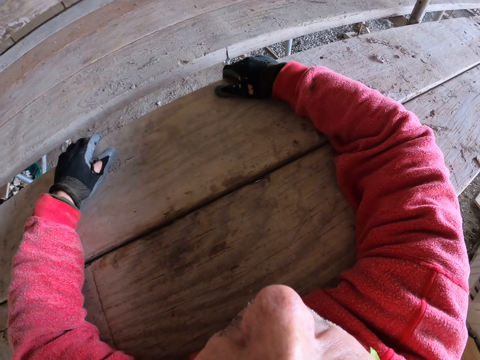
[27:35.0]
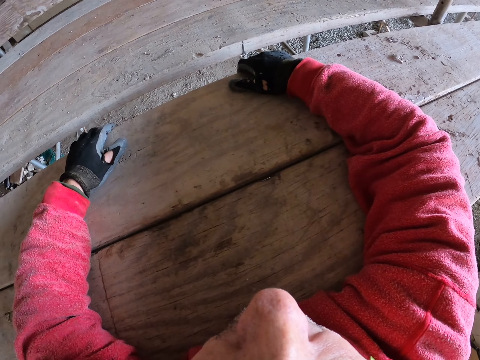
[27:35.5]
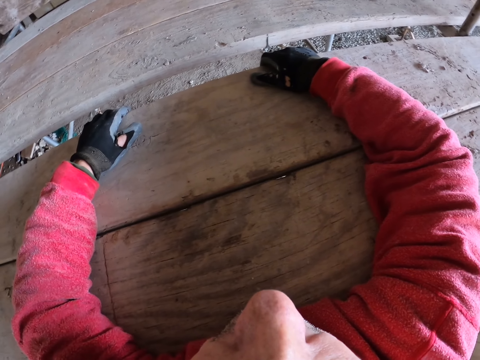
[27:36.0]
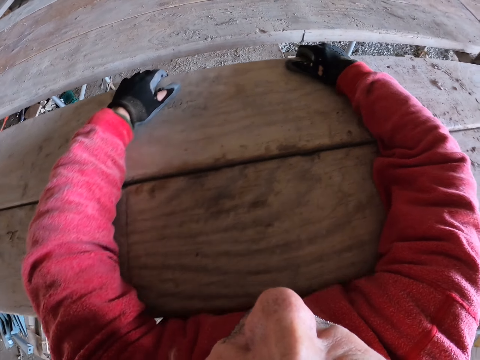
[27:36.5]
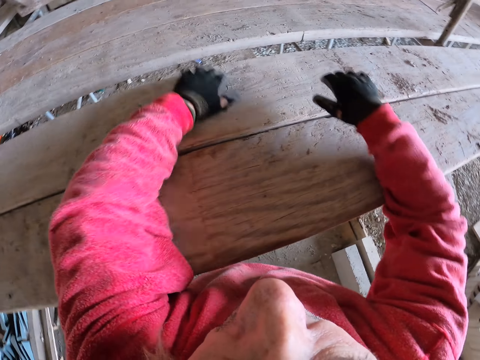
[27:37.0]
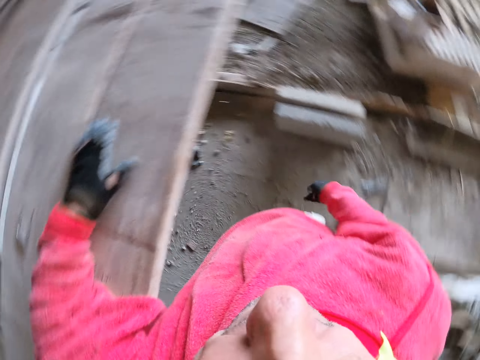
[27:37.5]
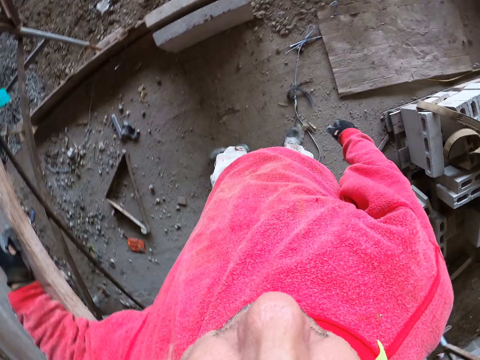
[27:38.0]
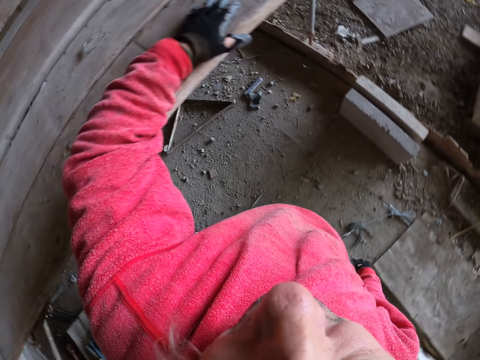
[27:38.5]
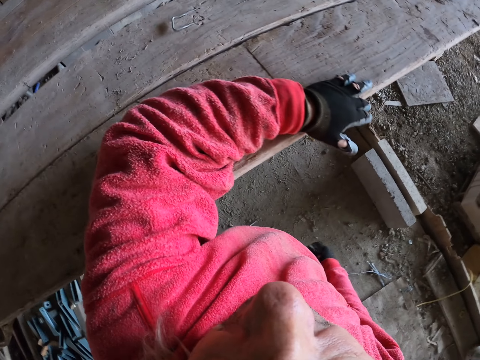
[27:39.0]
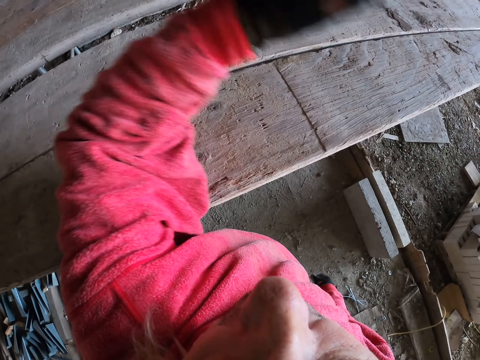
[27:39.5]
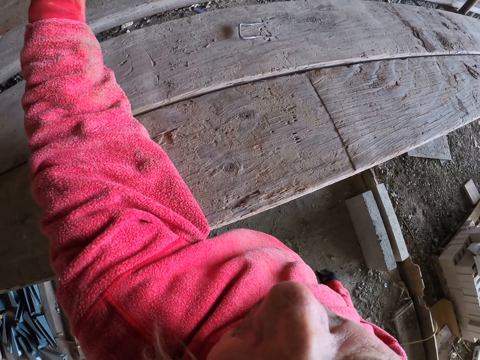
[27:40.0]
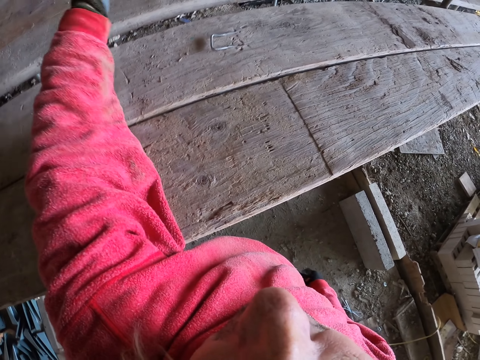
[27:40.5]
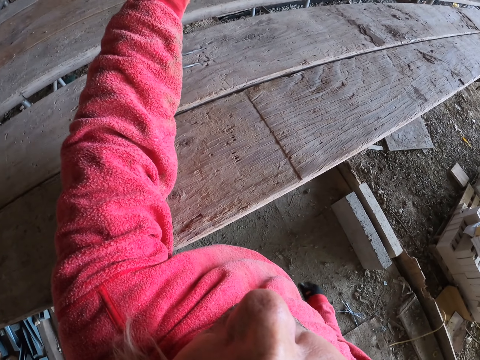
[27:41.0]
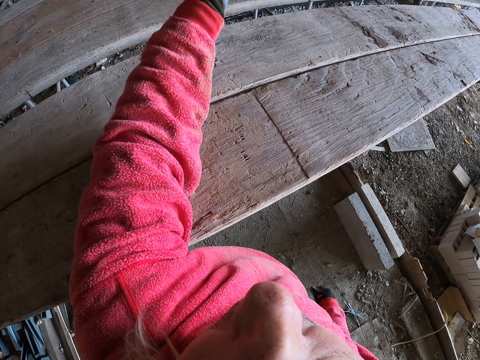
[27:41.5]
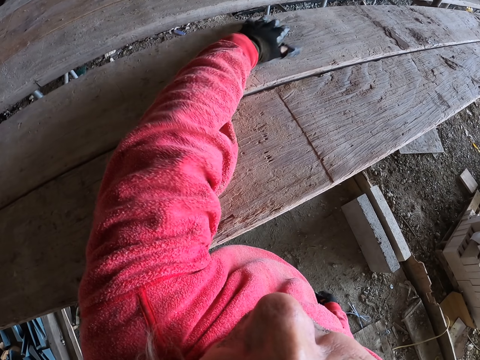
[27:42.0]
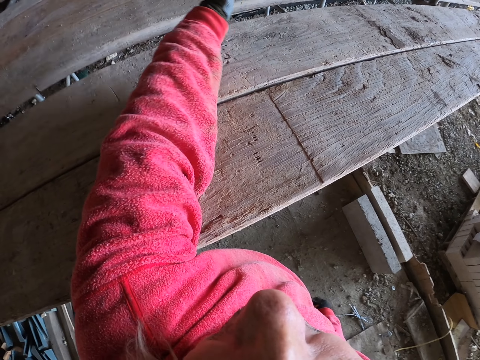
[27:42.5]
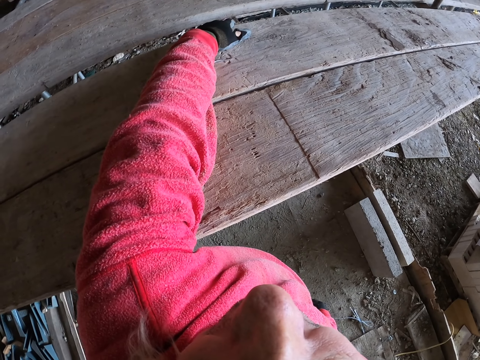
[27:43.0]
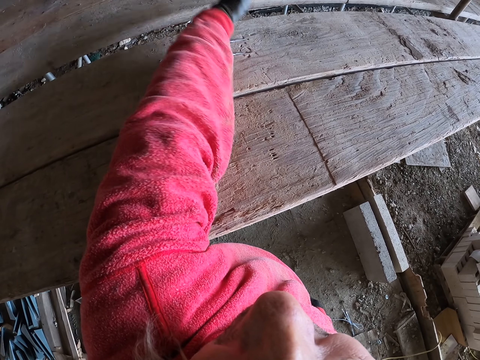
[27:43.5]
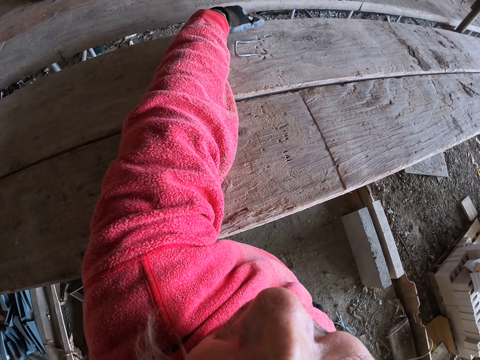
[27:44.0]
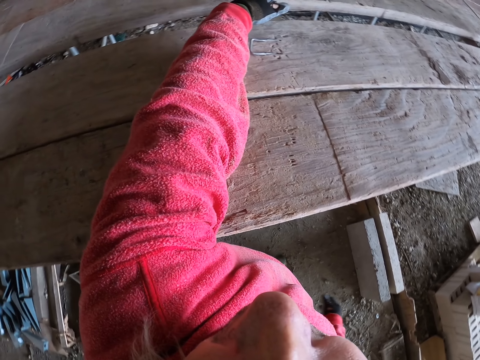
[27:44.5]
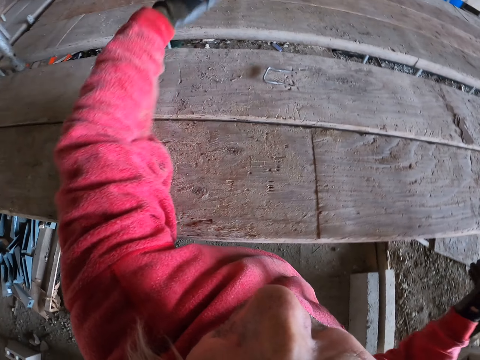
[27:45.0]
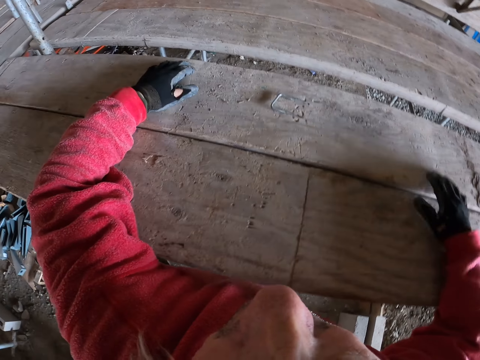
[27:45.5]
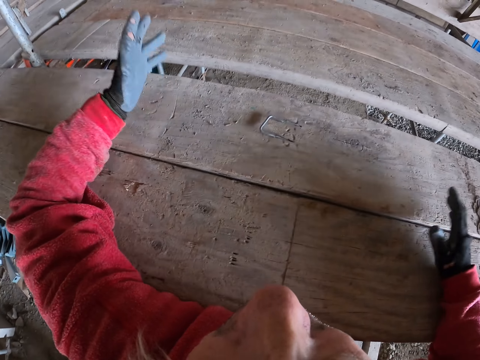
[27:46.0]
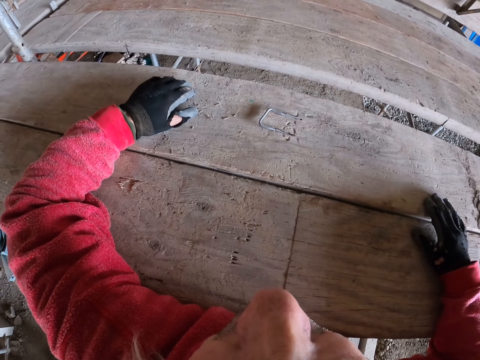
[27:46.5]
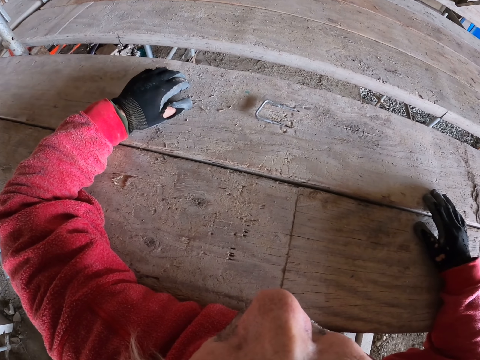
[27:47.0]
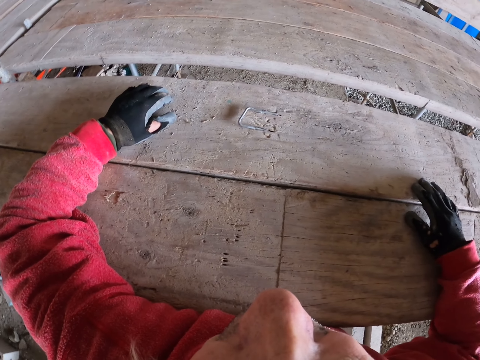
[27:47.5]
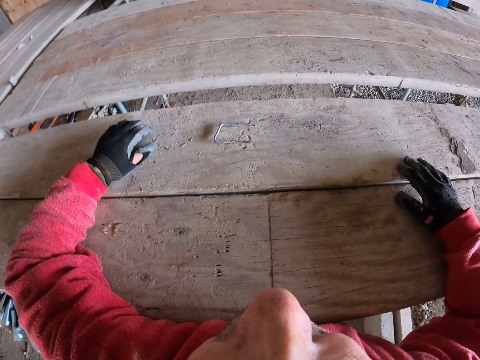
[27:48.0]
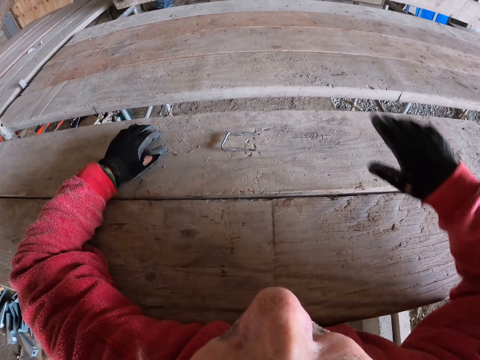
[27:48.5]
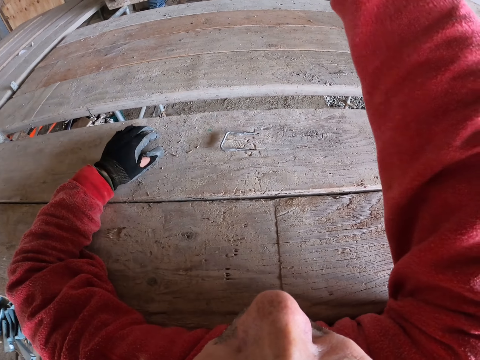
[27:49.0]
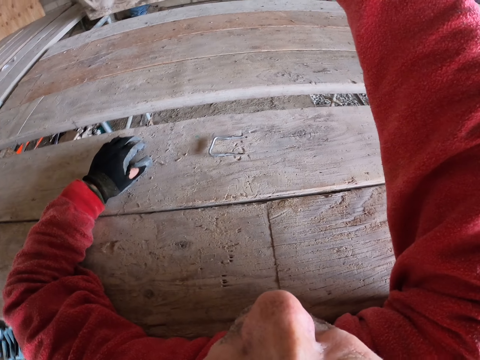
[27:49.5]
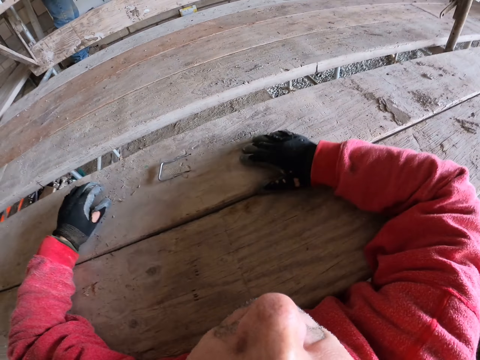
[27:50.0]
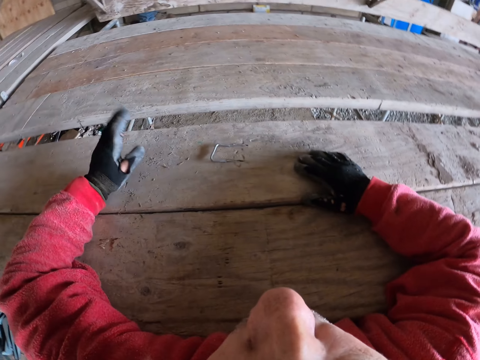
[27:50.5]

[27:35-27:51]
The camera wearer raises the hand up. They put the hand on the wood.

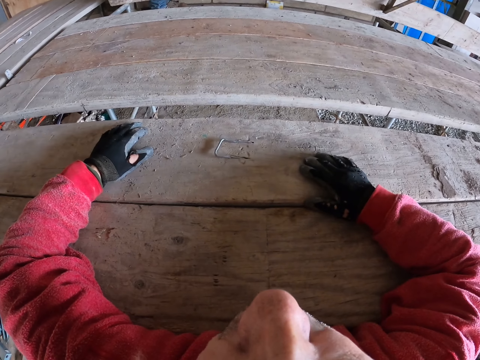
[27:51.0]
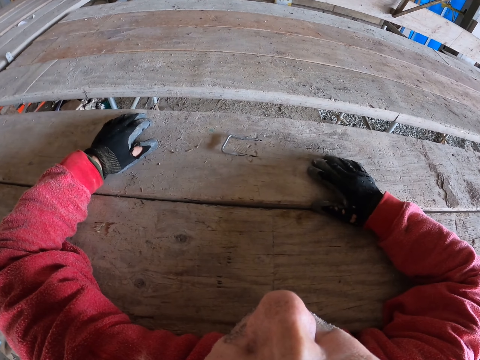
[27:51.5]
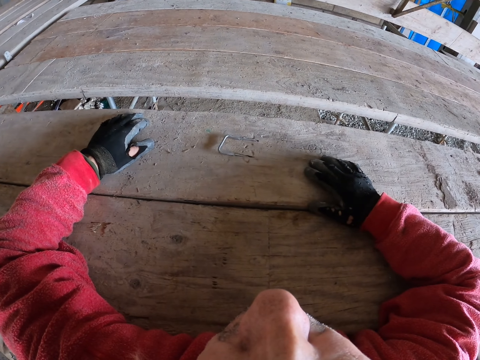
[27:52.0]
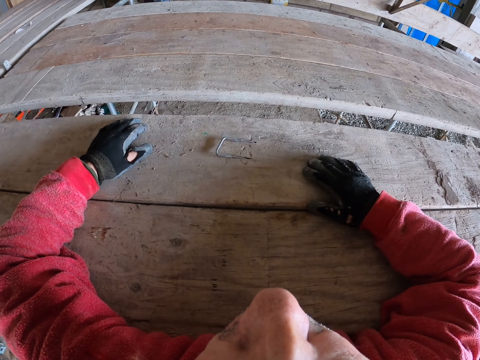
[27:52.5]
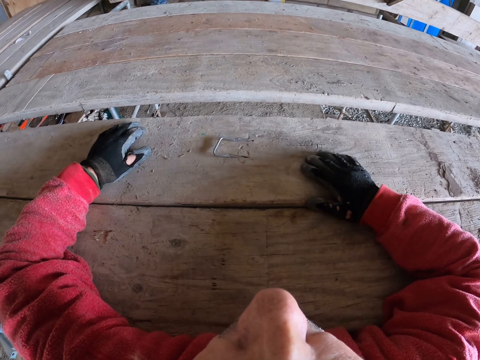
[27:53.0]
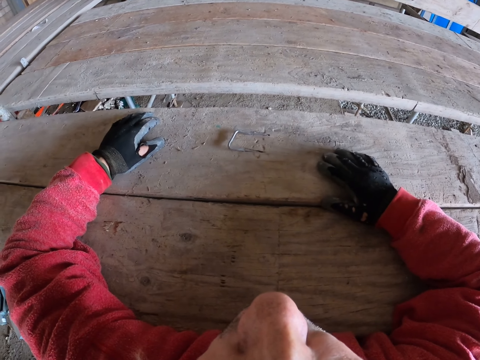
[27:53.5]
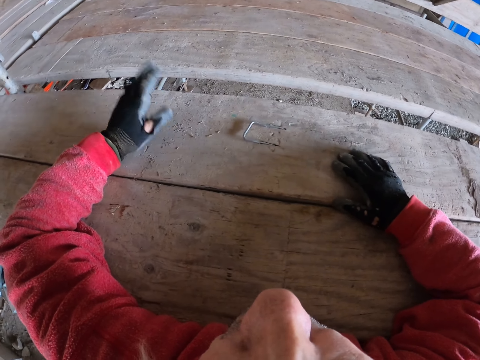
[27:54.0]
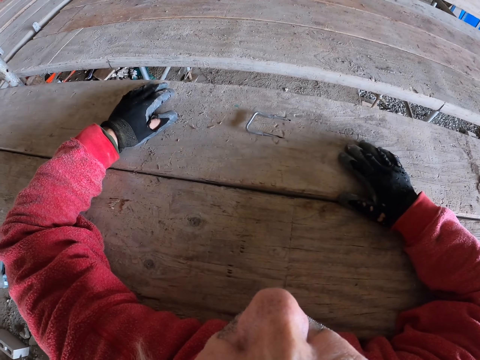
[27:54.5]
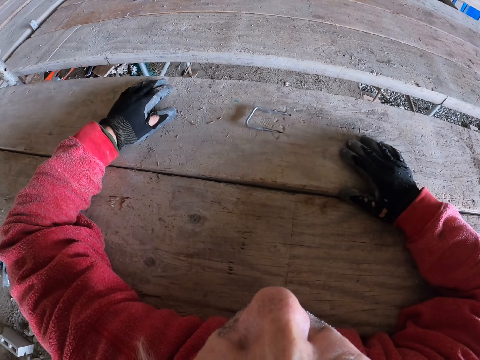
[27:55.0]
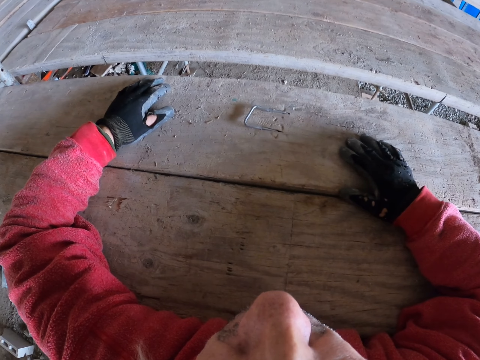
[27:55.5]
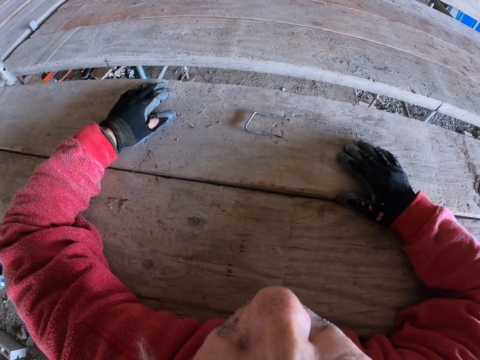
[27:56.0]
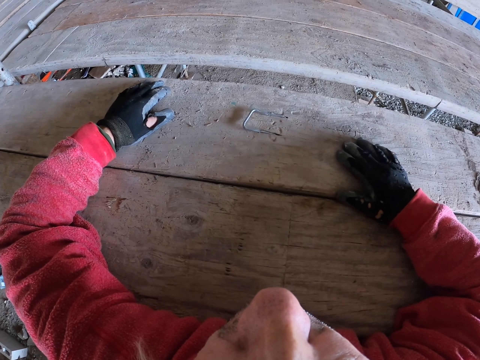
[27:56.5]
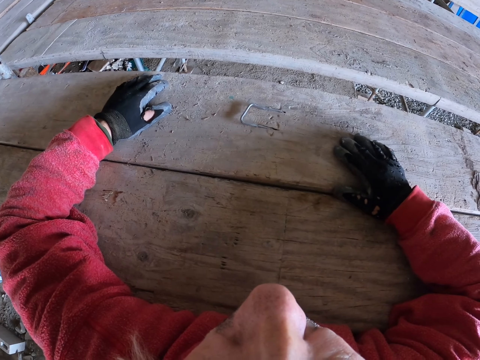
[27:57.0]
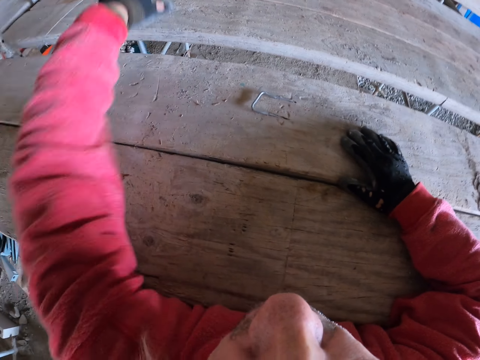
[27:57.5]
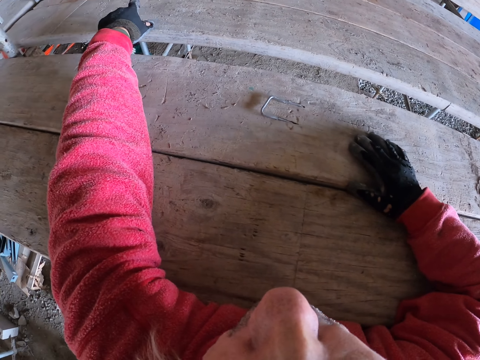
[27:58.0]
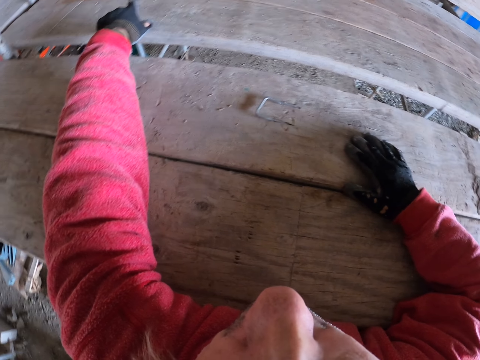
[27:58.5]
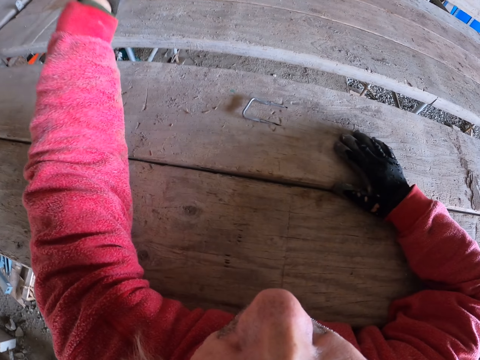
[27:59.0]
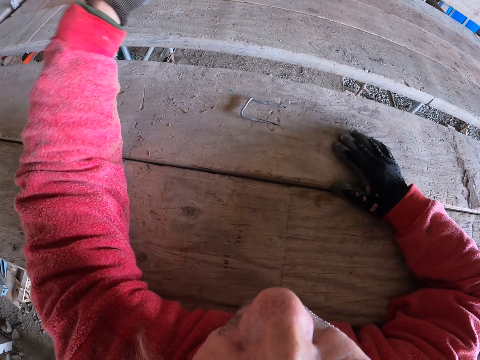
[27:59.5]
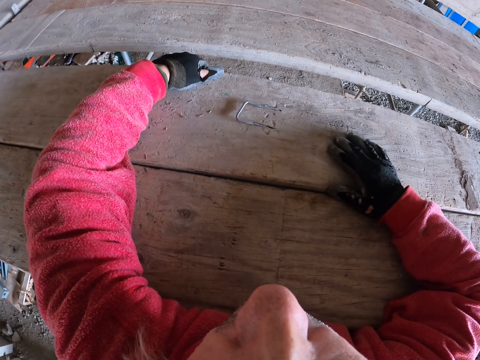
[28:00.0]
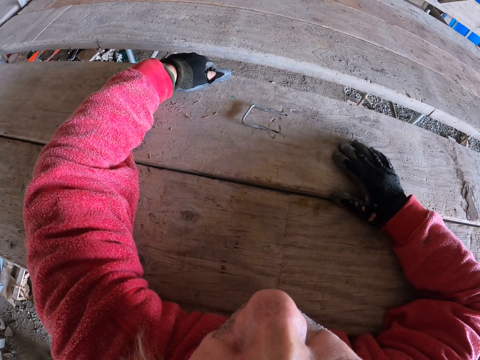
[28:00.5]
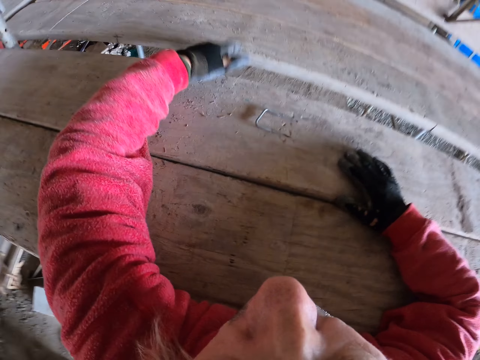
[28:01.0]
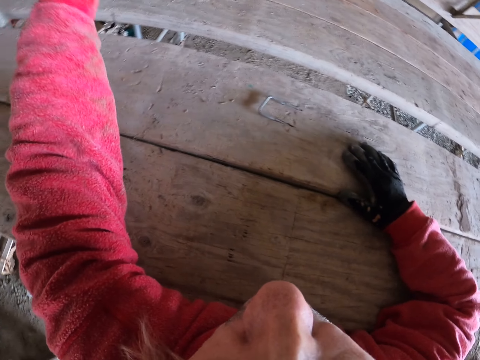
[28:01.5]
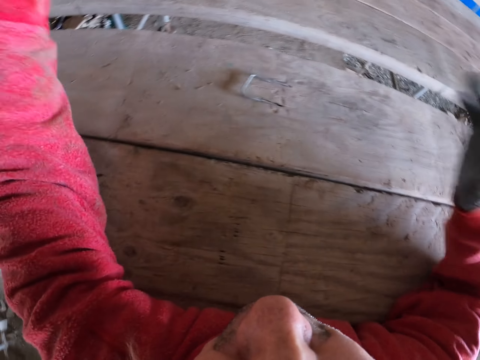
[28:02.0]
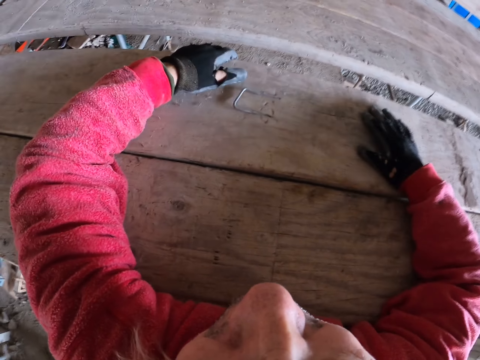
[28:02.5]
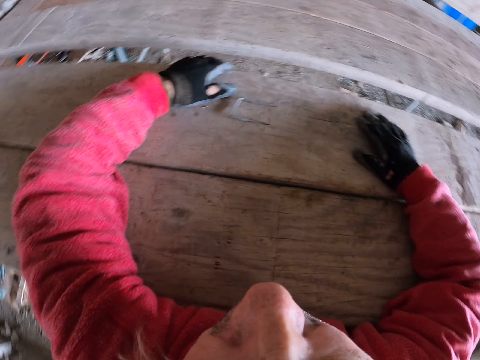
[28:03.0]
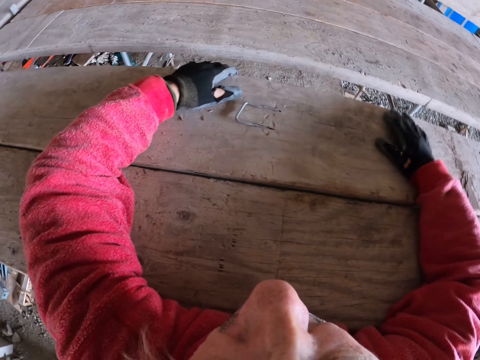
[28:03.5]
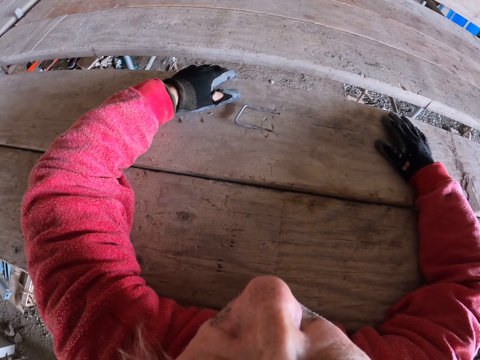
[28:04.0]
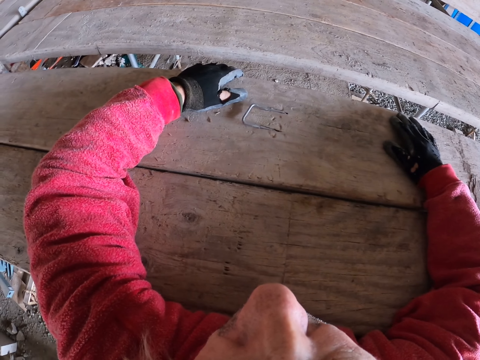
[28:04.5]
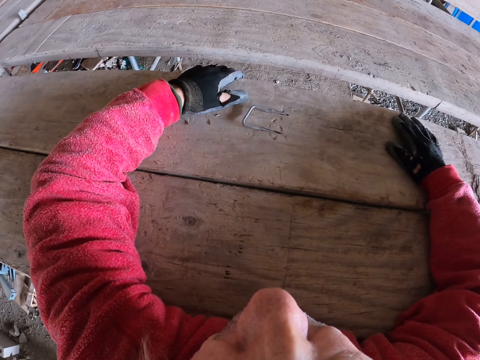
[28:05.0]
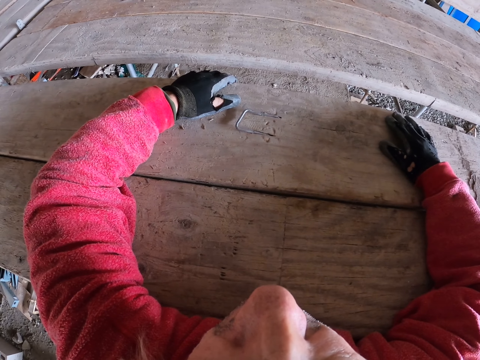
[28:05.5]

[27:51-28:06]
The camera wearer points out. They put the hand on the wood.
